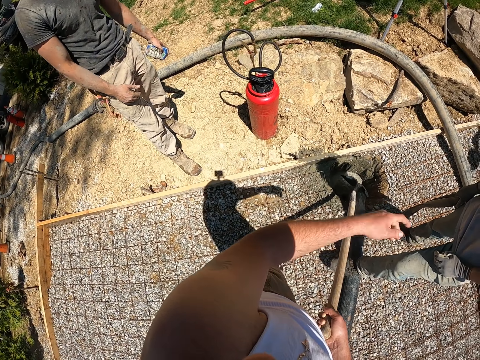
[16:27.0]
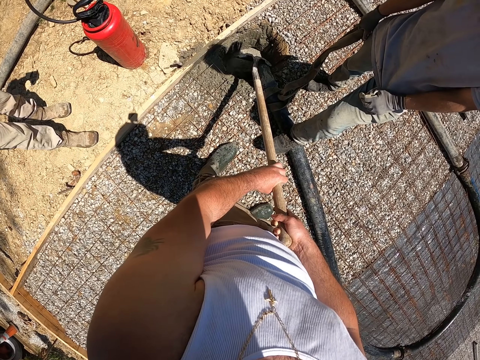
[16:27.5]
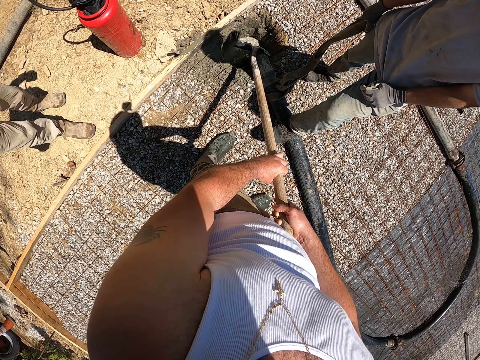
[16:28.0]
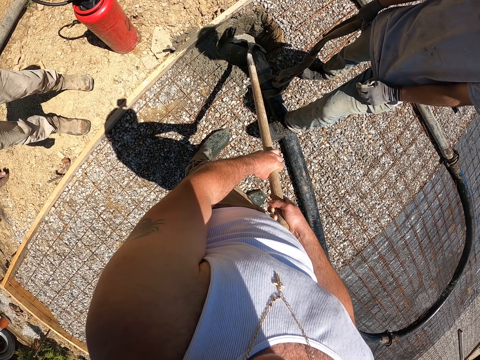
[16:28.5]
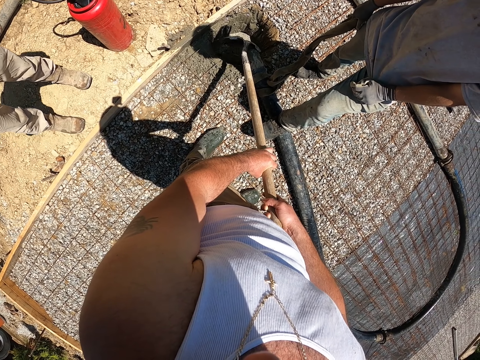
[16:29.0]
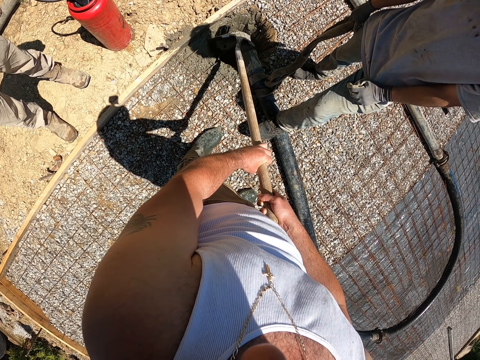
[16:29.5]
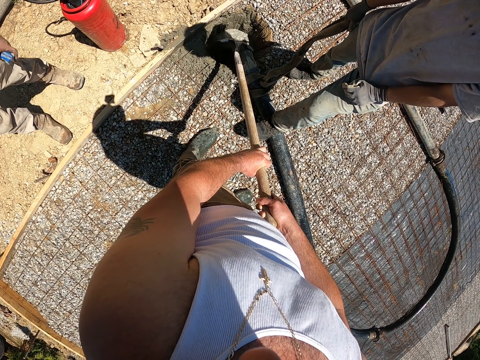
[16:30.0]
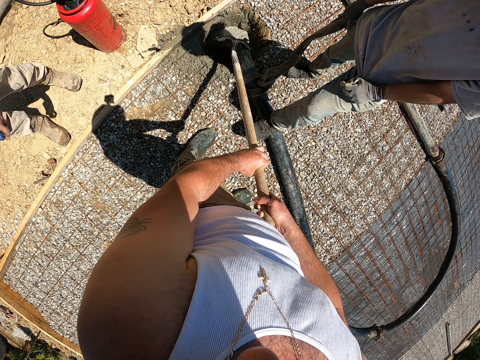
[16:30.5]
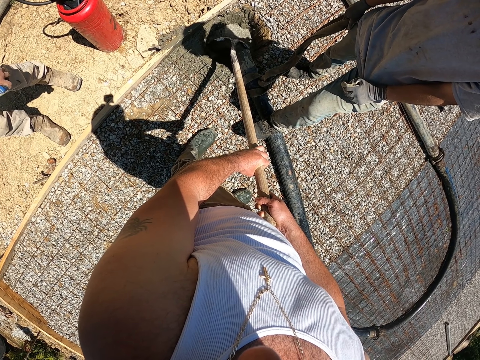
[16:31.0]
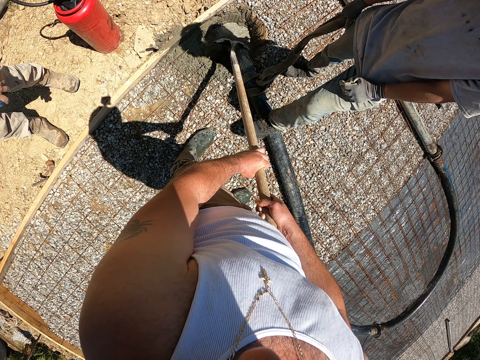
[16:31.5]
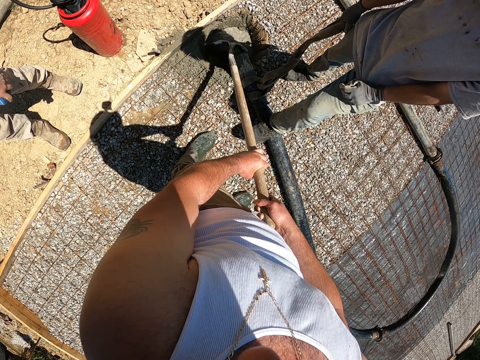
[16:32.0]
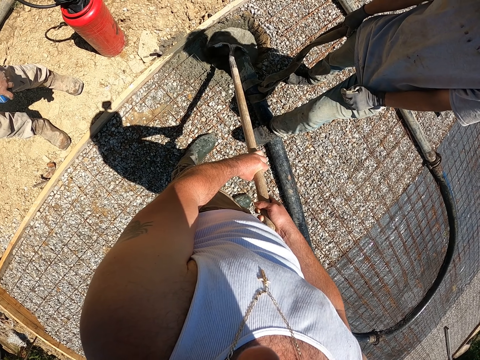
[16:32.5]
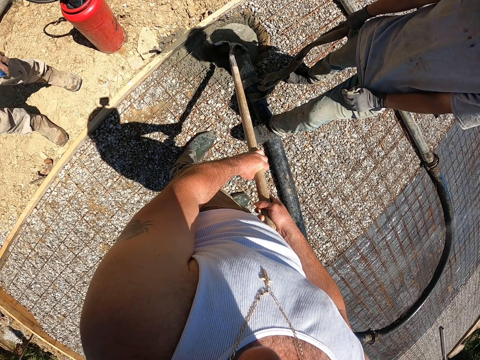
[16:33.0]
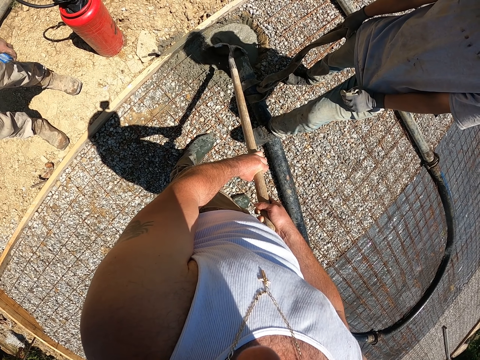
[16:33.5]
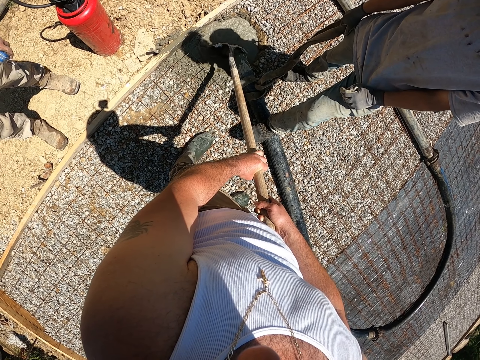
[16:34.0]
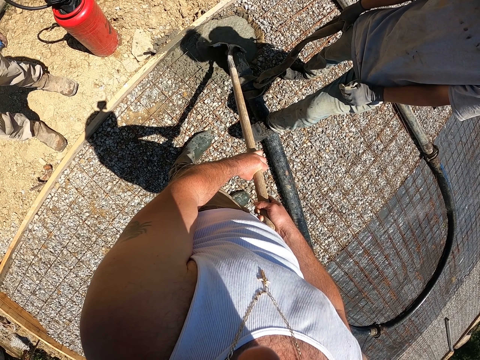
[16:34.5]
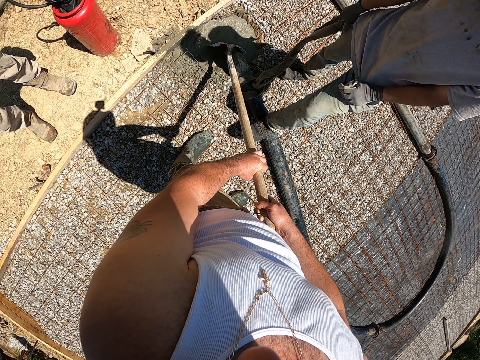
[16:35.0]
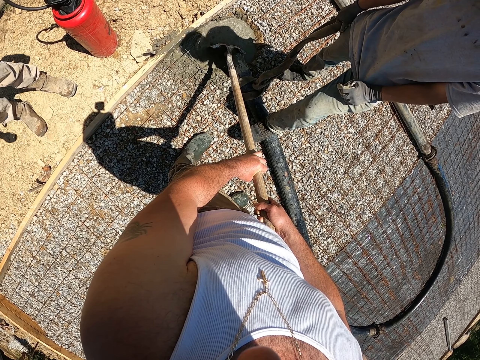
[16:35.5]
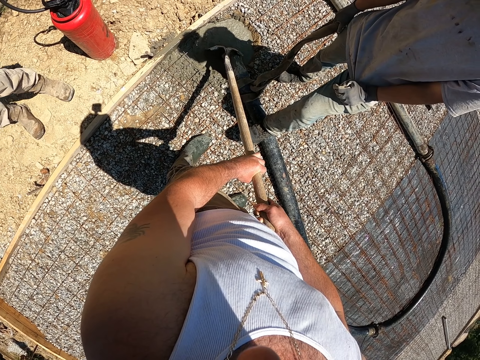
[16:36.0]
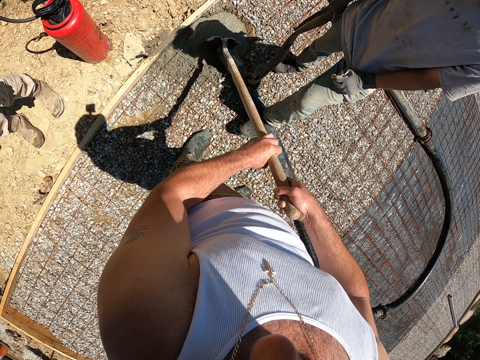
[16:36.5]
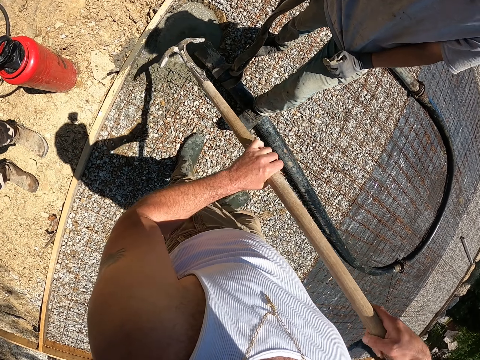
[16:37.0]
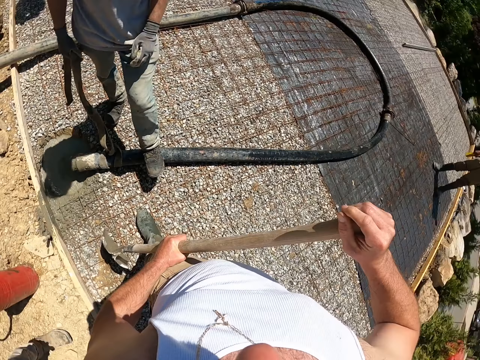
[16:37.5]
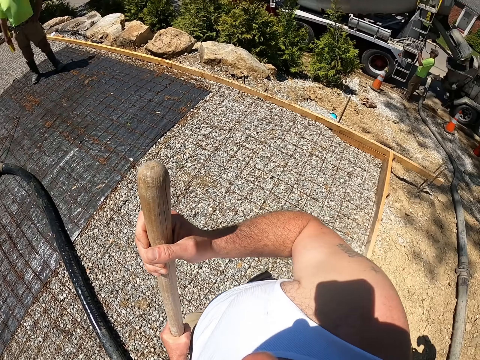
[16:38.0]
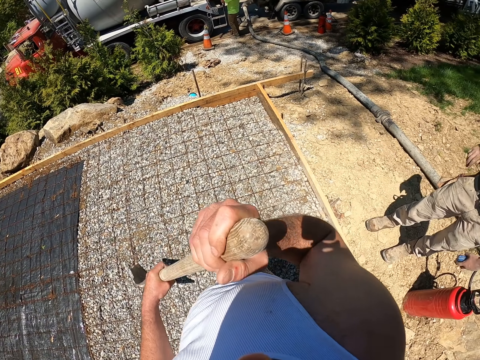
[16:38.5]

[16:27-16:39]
The camera wearer looks around. They lift the spade.

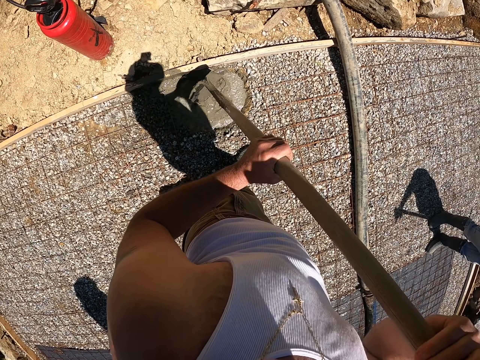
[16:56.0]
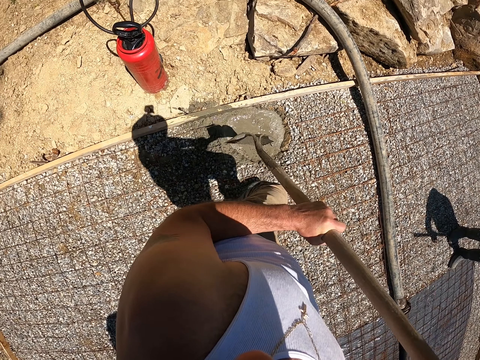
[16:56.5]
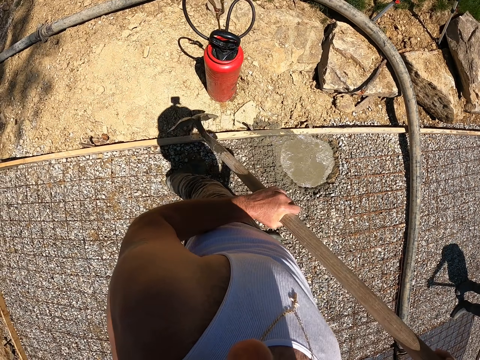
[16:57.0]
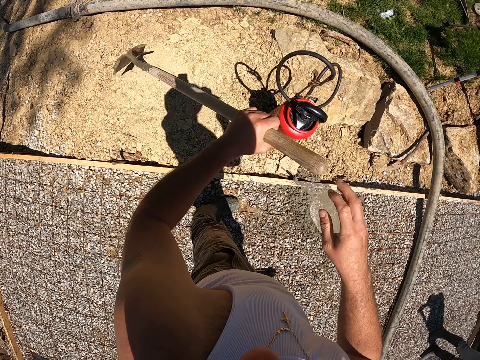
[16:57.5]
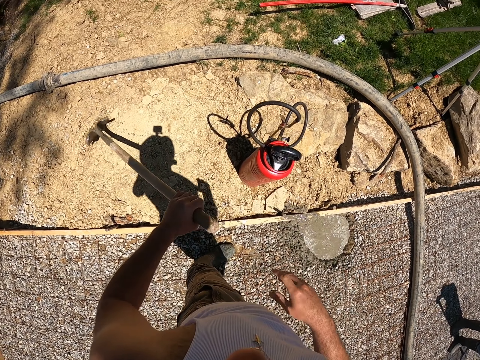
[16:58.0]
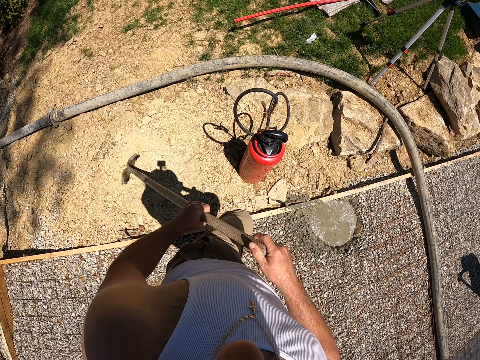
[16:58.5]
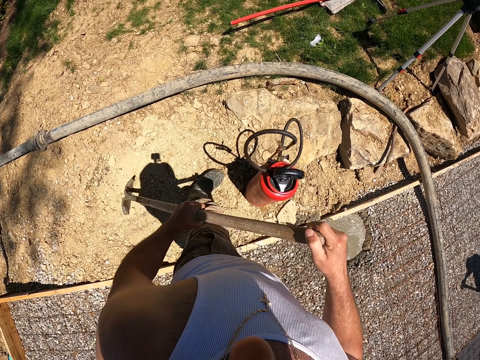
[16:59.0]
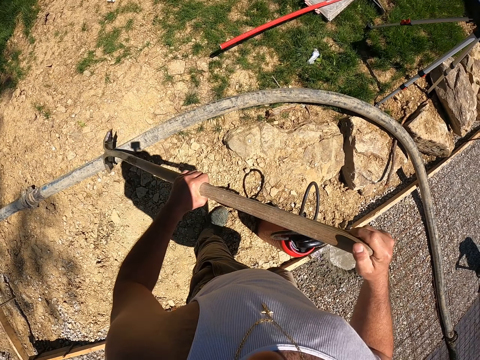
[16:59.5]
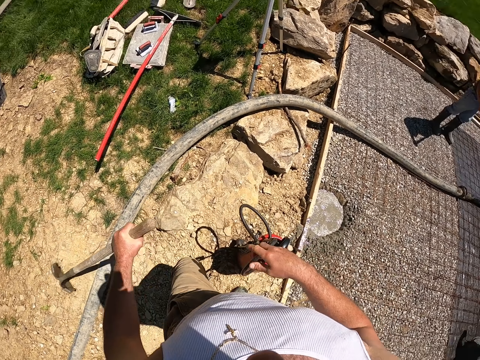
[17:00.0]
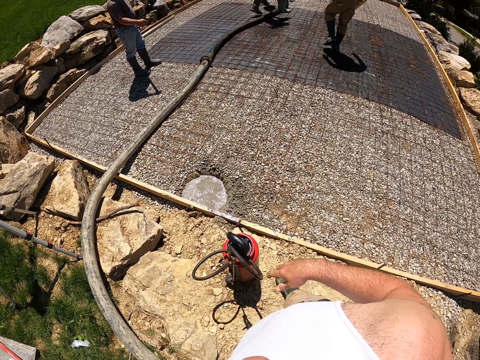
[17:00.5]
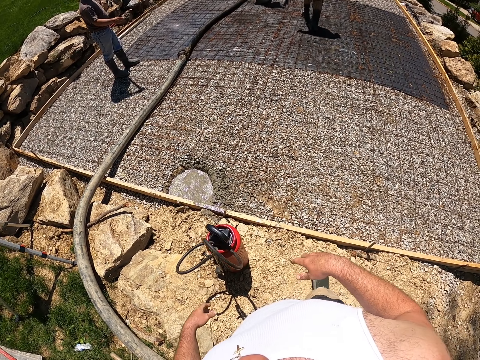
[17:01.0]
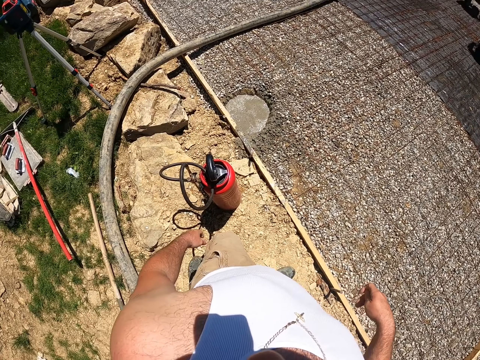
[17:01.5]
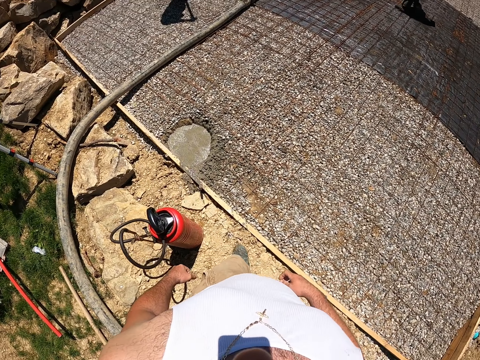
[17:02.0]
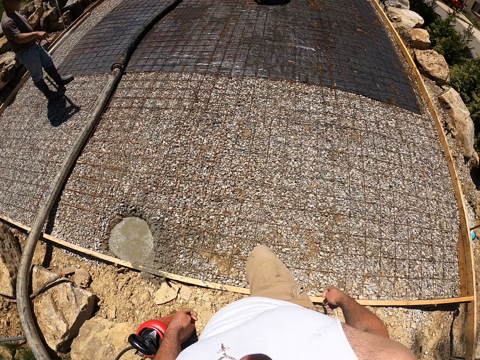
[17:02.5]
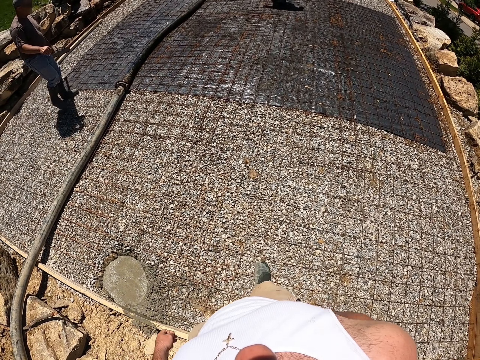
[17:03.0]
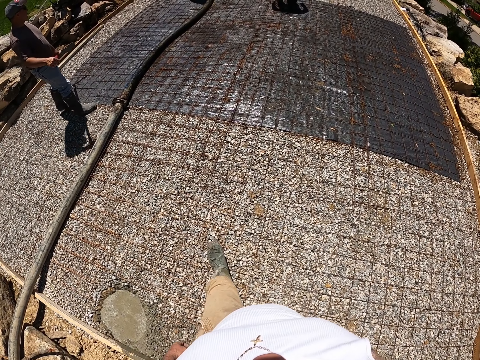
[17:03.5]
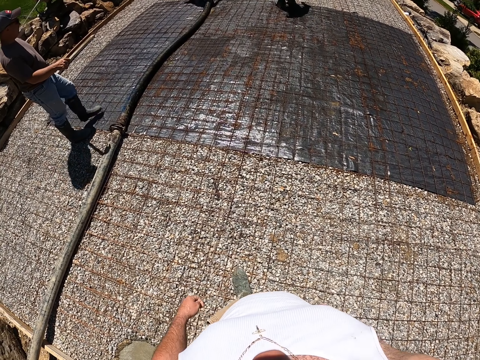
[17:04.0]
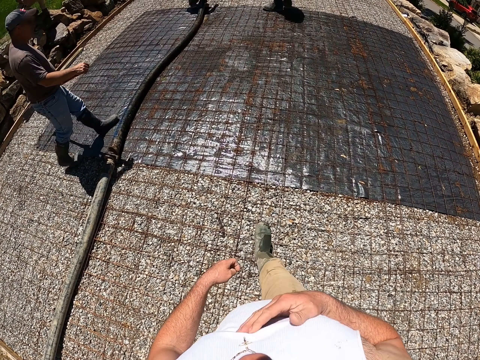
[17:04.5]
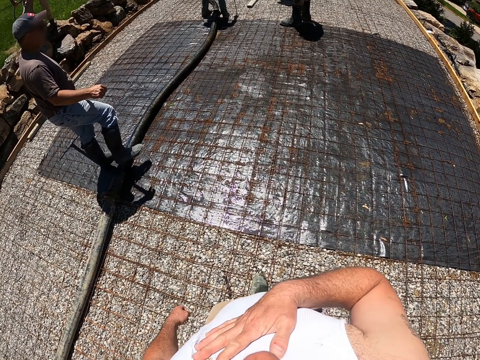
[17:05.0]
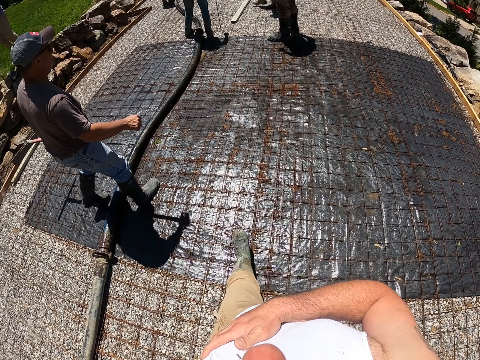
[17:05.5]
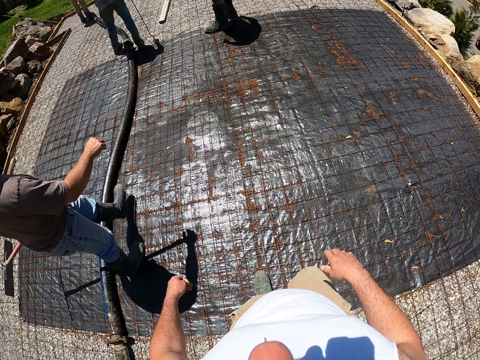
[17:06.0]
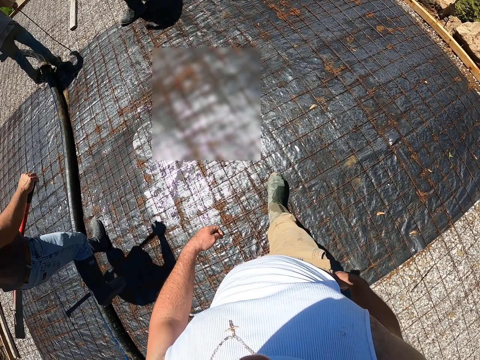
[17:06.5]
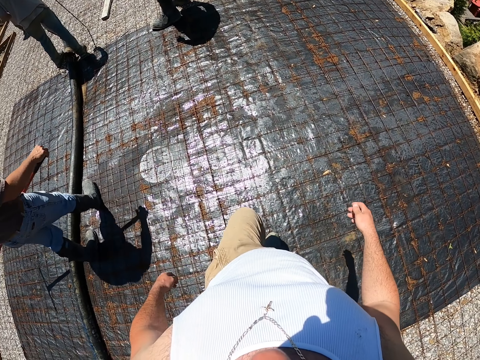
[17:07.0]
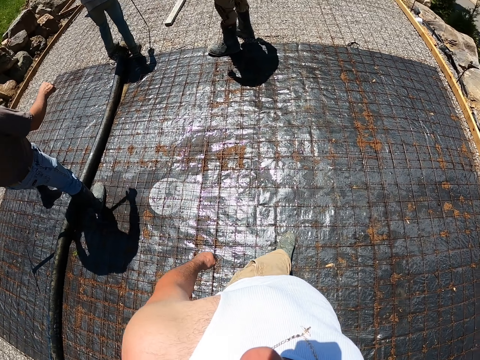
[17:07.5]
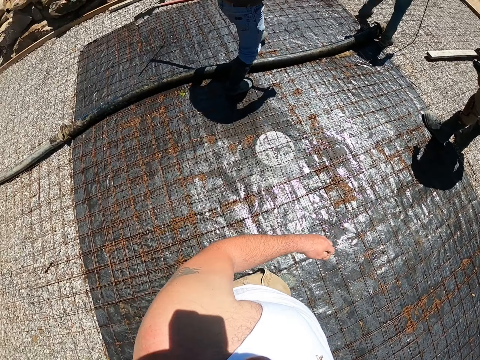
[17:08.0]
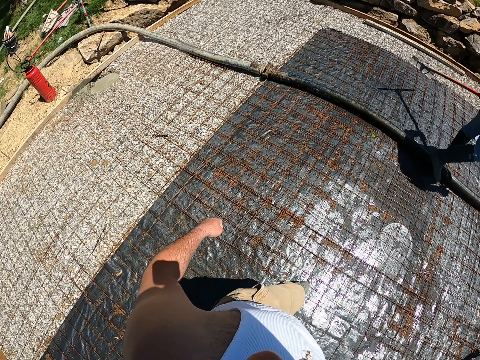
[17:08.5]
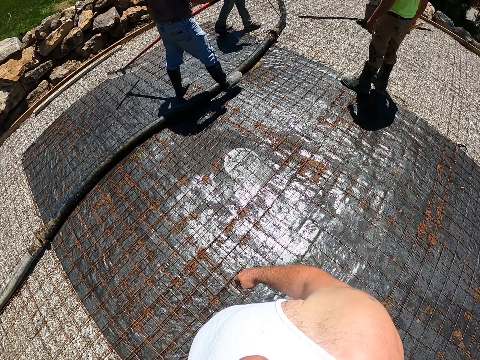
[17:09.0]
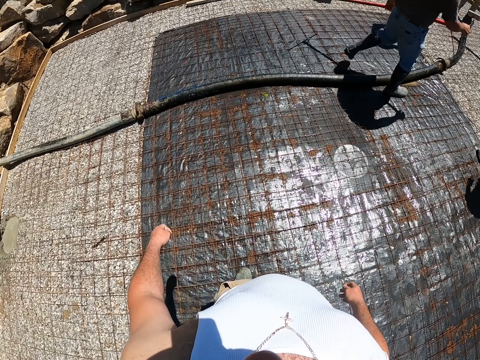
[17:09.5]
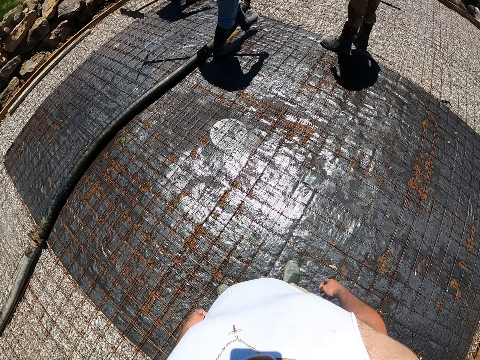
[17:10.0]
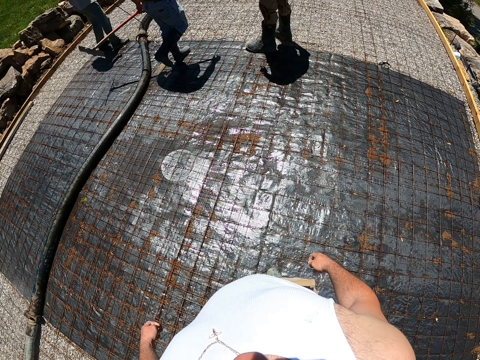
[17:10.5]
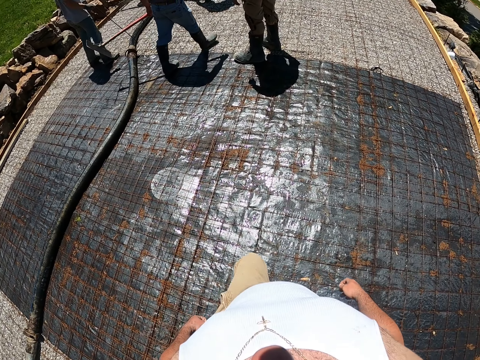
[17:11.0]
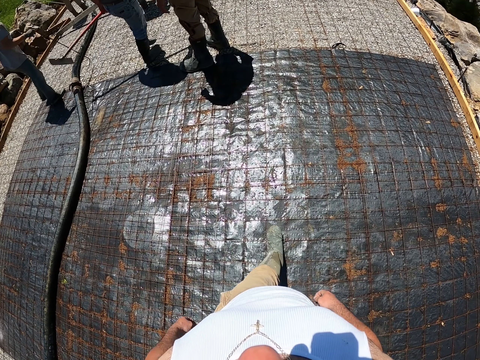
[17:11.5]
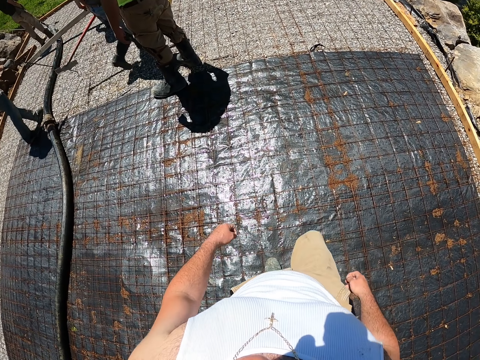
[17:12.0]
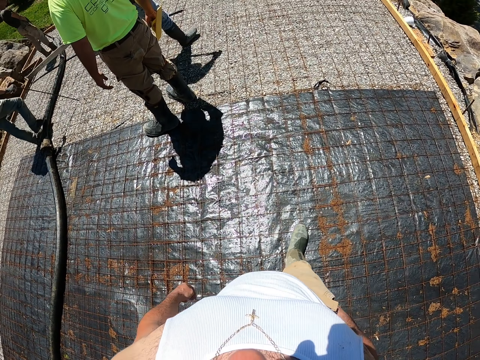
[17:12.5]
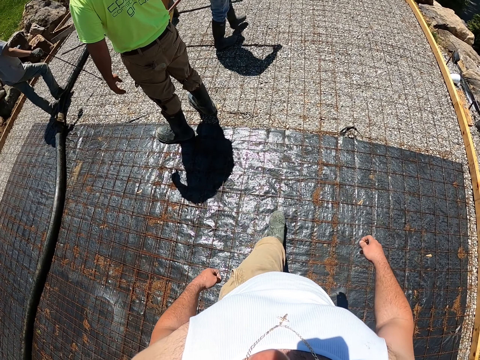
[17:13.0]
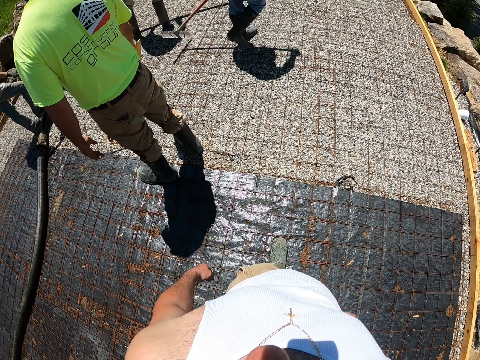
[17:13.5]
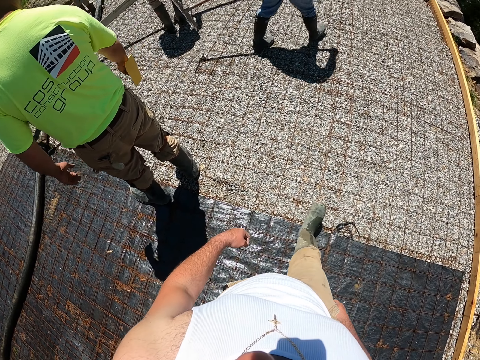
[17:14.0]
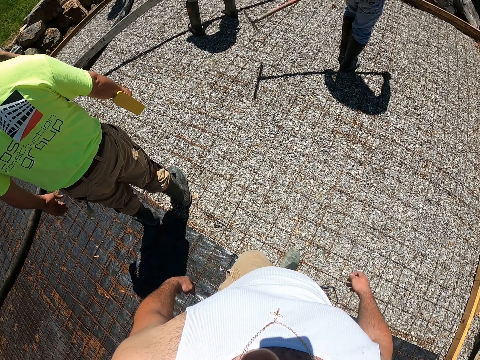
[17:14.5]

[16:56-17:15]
The camera wearer dips the spade in the cement. They move the spade down and lift up the spade. They lift hands up and walk forward. Several men walk on the construction area. The camera wearer walks forward.
